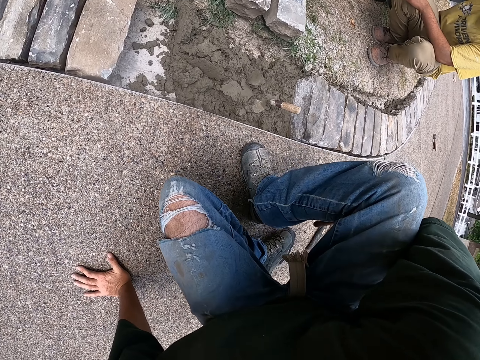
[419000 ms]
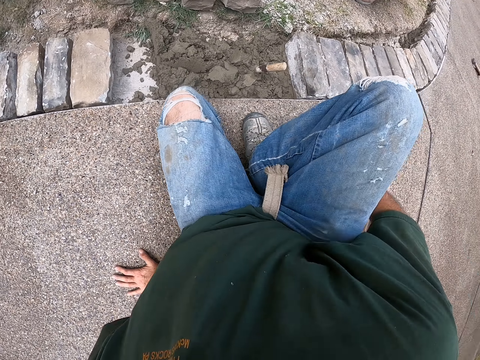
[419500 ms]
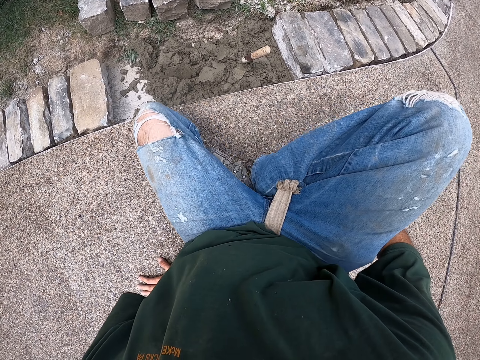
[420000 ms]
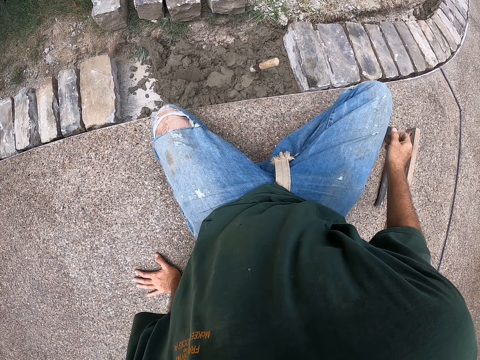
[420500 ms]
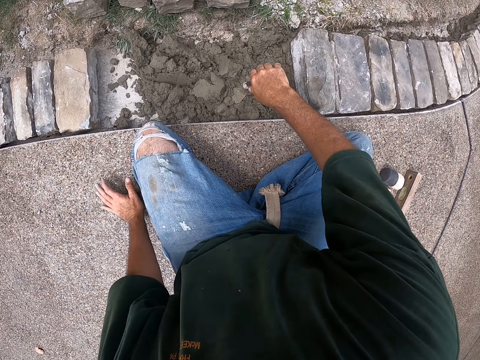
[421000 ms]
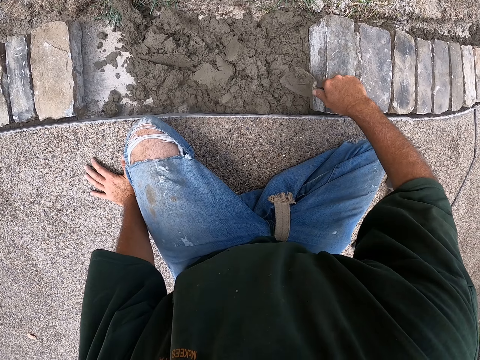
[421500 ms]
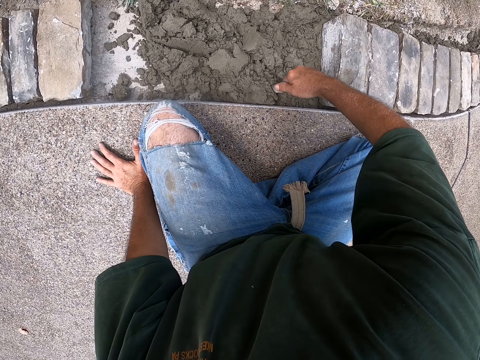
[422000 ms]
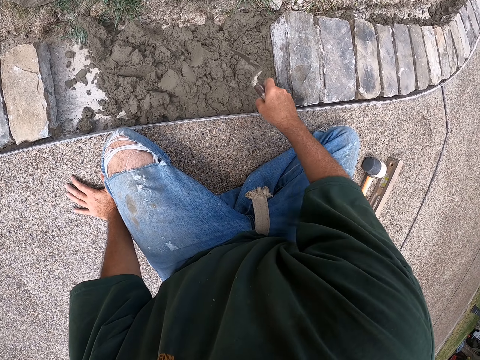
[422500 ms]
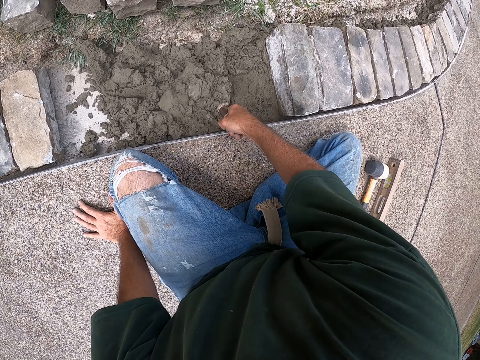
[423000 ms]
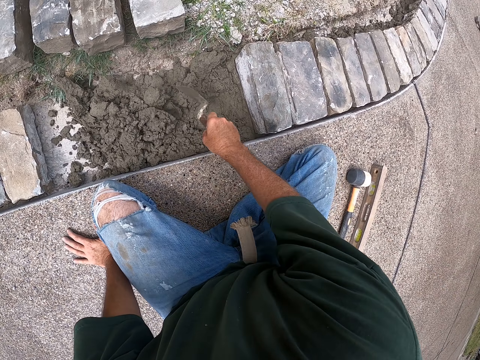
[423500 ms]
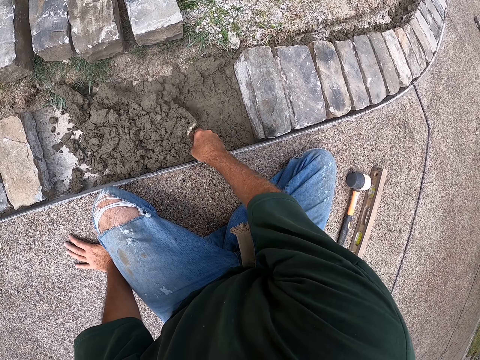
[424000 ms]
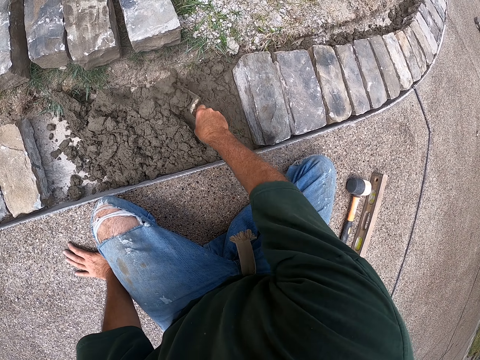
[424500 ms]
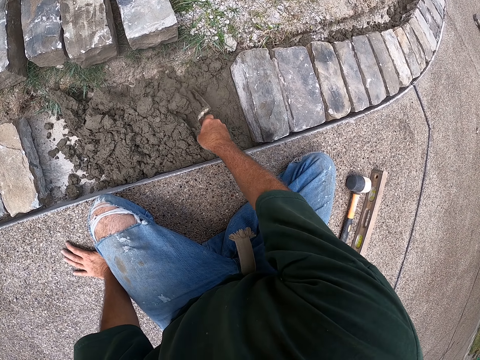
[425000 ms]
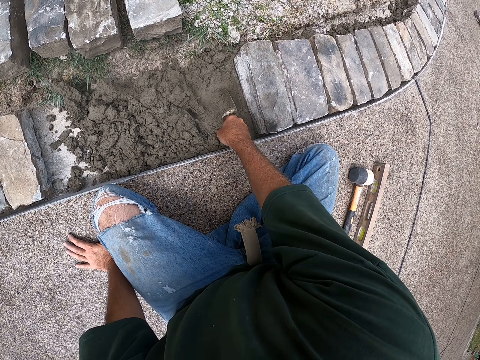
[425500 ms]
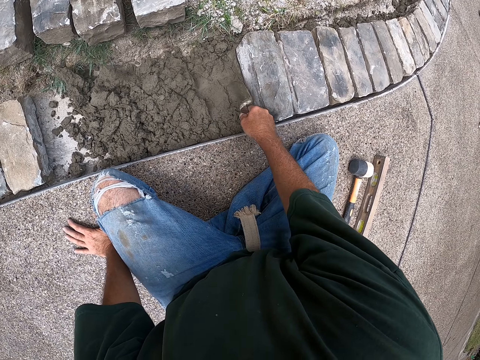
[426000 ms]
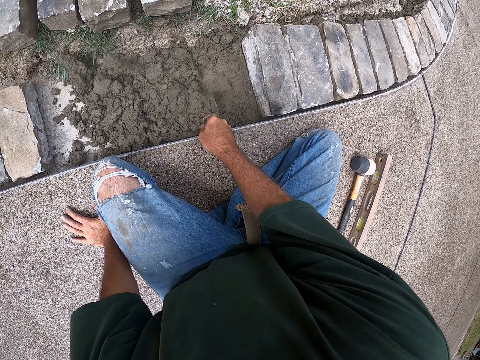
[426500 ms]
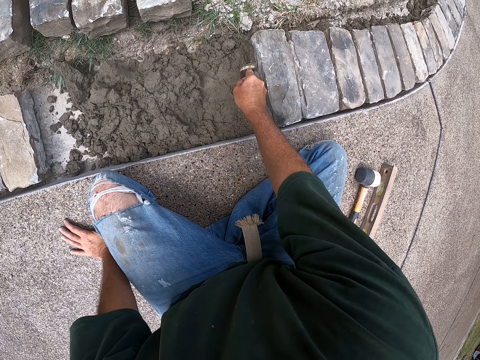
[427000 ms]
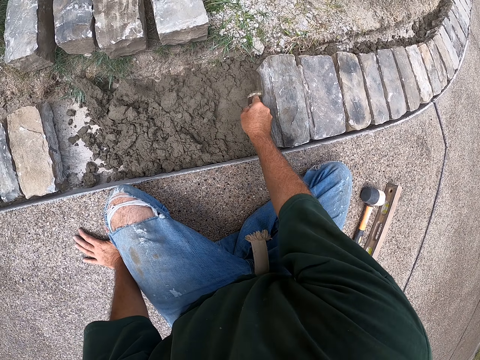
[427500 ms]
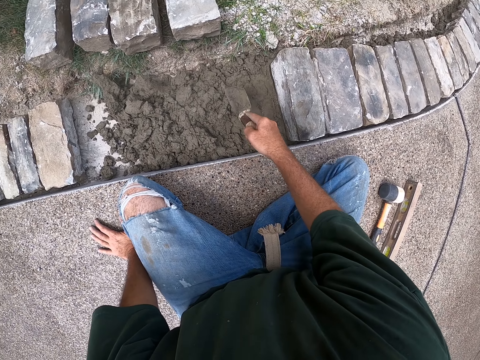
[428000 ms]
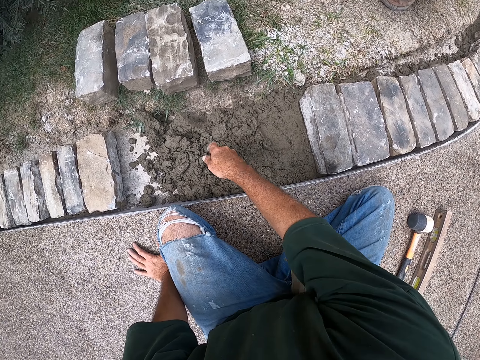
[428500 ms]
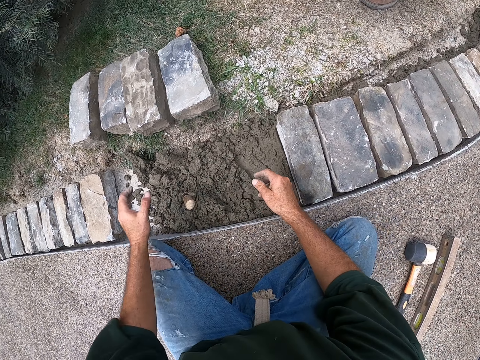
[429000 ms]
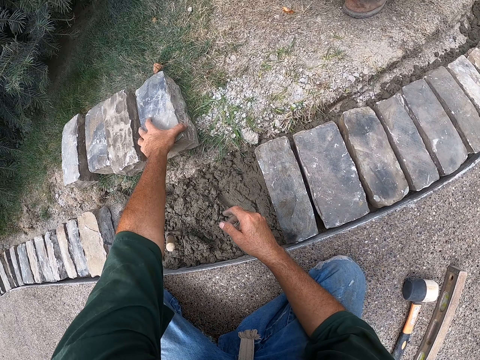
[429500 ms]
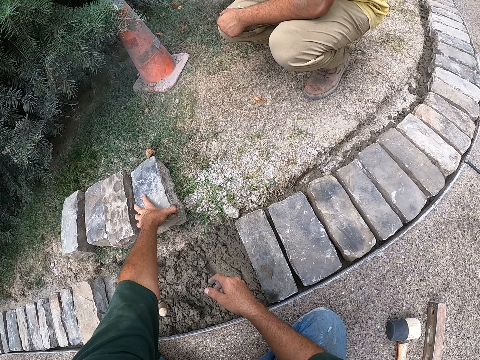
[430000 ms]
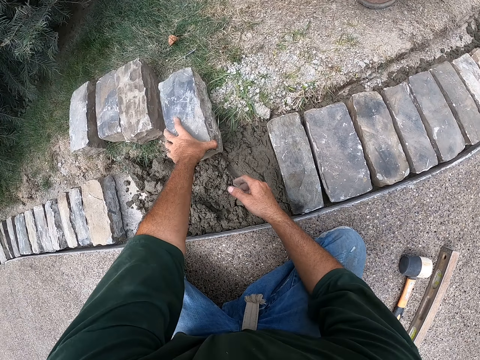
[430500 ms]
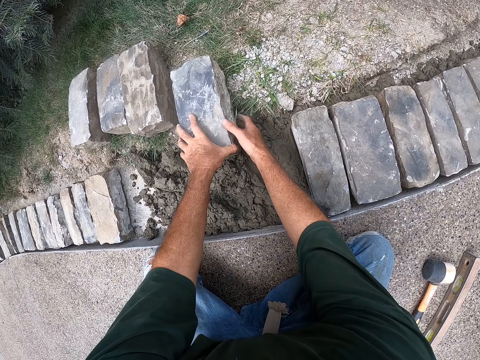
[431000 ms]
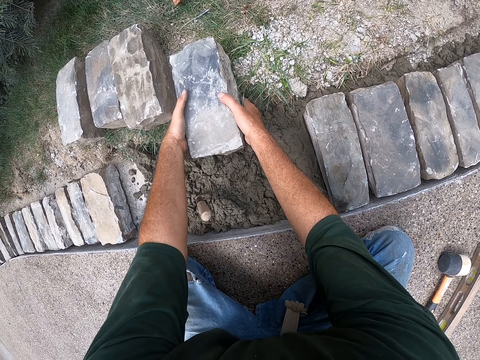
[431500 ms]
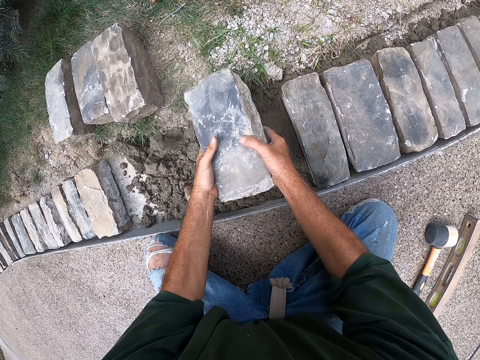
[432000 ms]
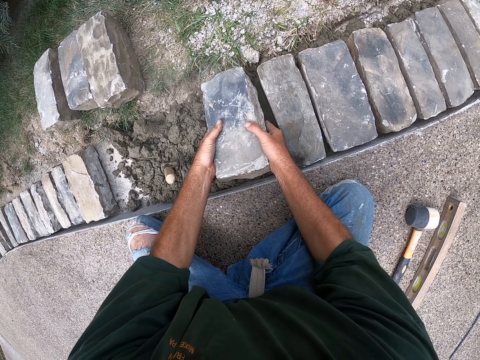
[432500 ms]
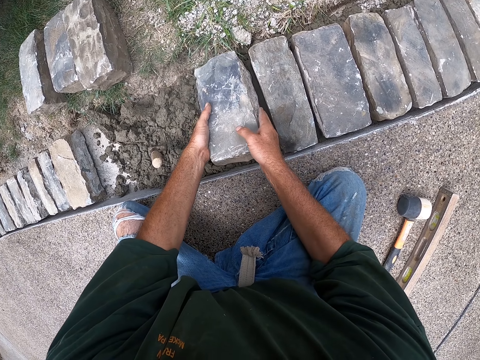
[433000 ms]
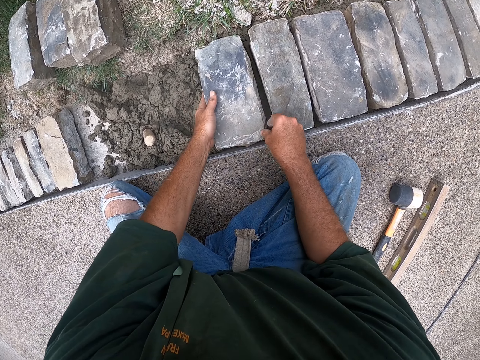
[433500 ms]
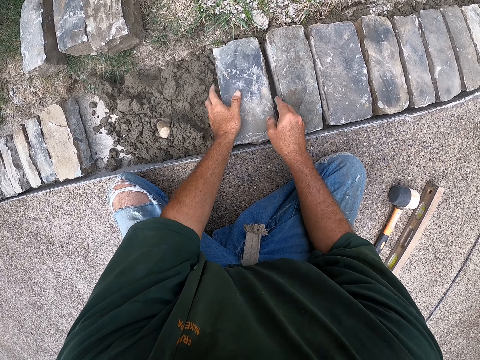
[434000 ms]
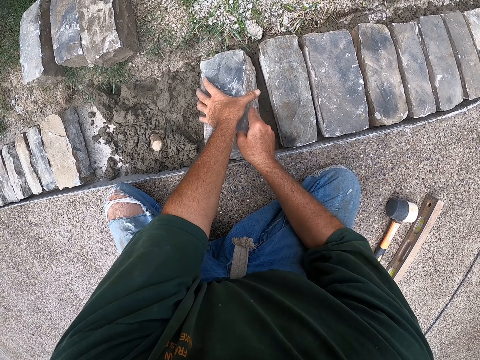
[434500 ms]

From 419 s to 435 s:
The camera wearer changes his posture. He moves to the side. He holds the trowel. He moves the concrete. He spreads cement with a scooper. He sticks the trowel in the concrete. He holds the brick. He squats beside the bricks. He lifts the brick. He puts down the brick.

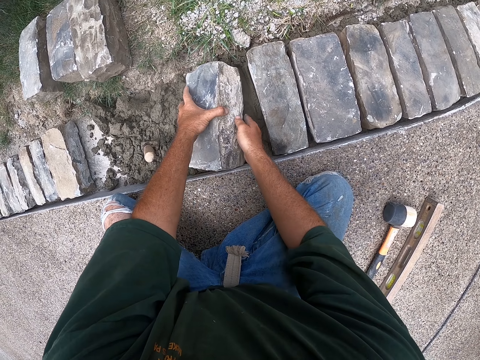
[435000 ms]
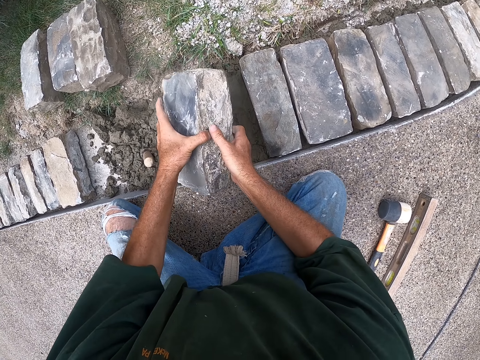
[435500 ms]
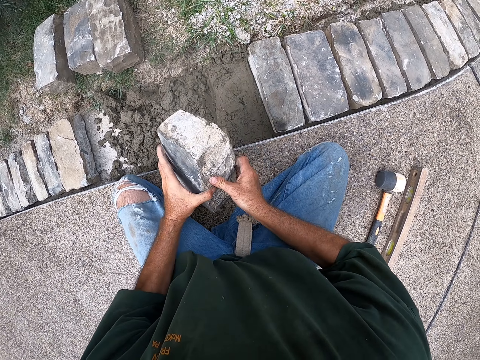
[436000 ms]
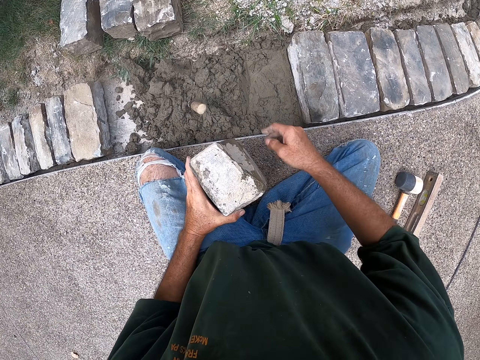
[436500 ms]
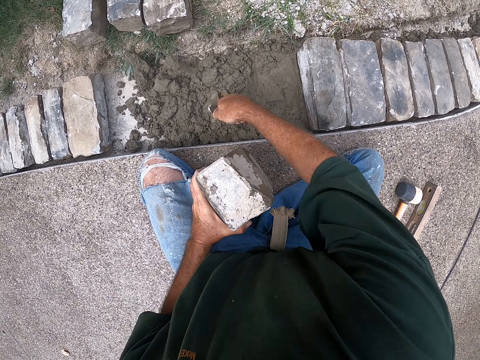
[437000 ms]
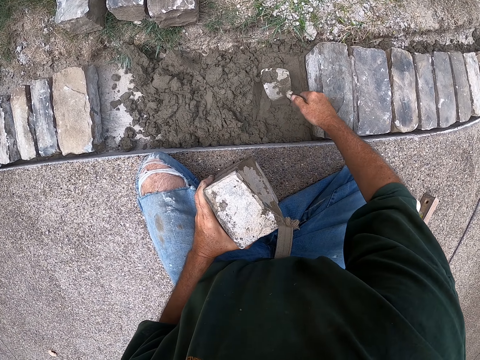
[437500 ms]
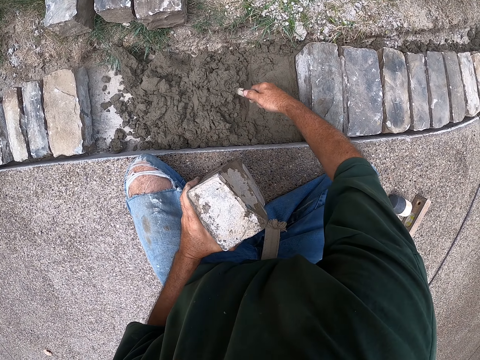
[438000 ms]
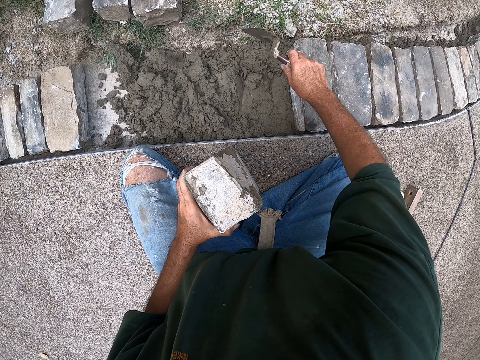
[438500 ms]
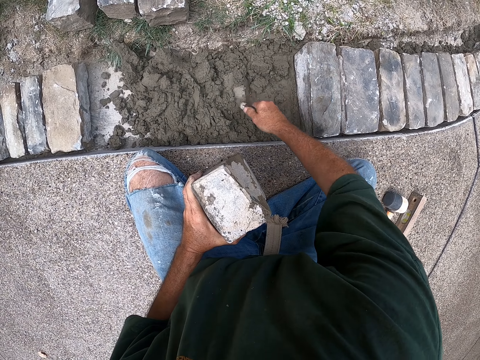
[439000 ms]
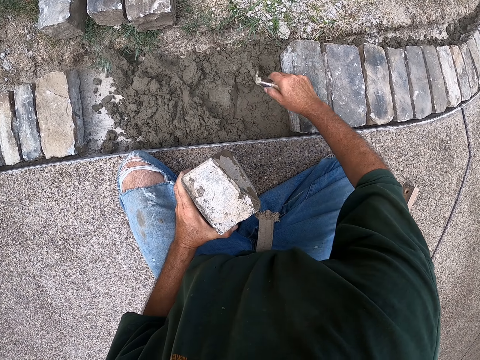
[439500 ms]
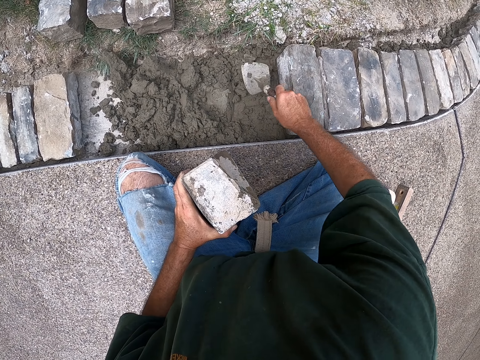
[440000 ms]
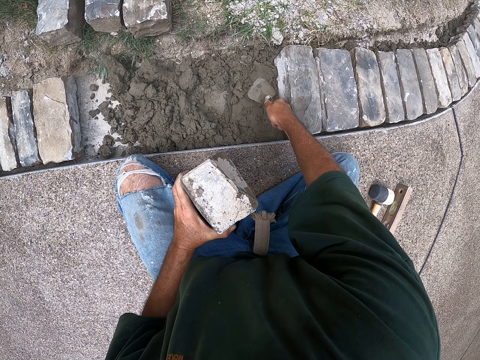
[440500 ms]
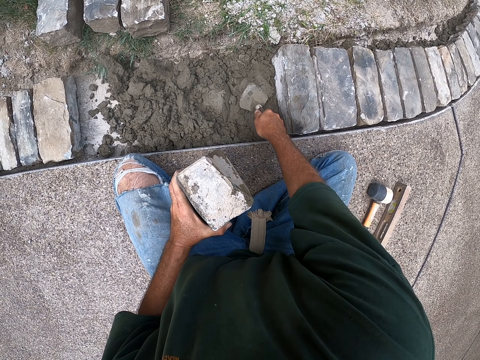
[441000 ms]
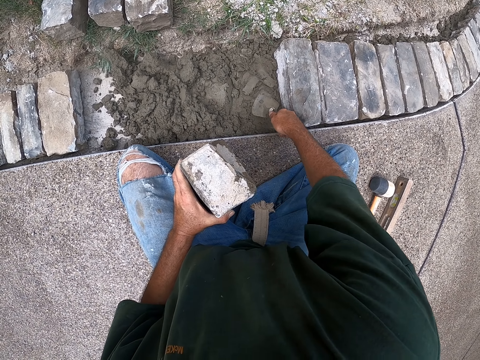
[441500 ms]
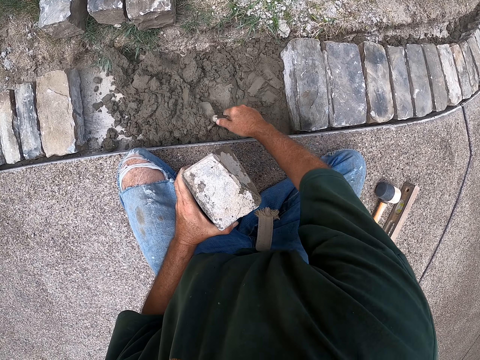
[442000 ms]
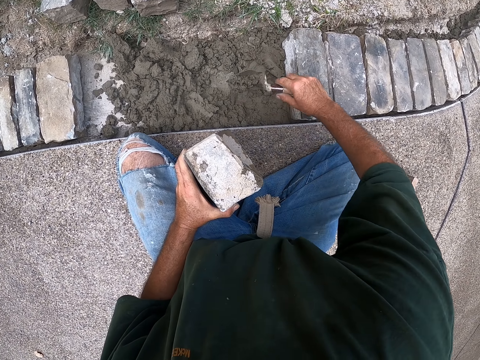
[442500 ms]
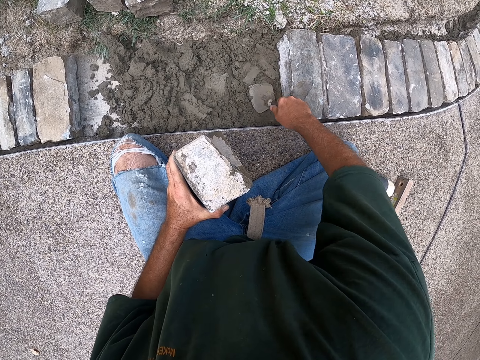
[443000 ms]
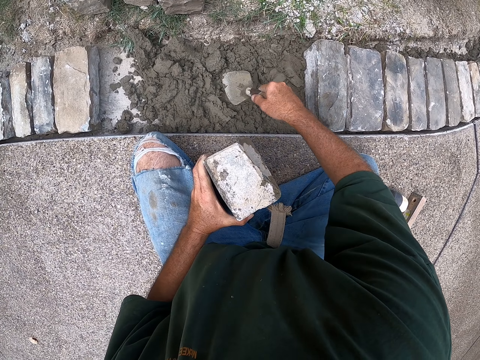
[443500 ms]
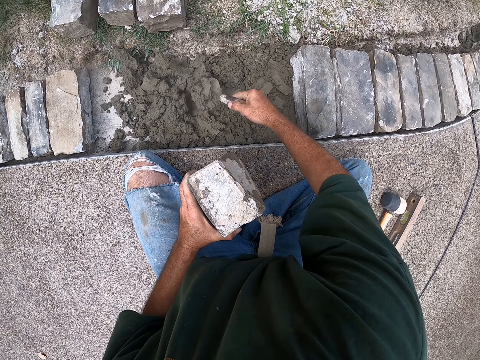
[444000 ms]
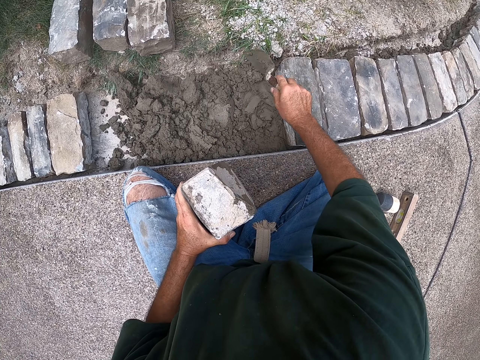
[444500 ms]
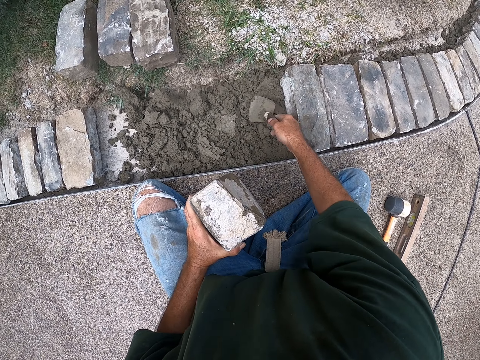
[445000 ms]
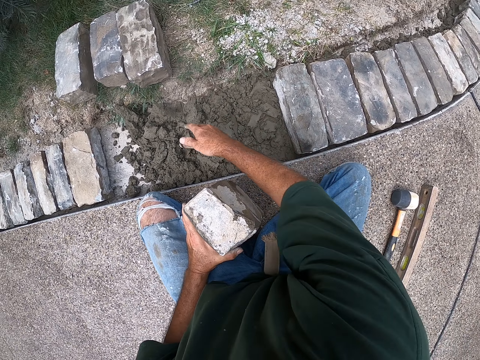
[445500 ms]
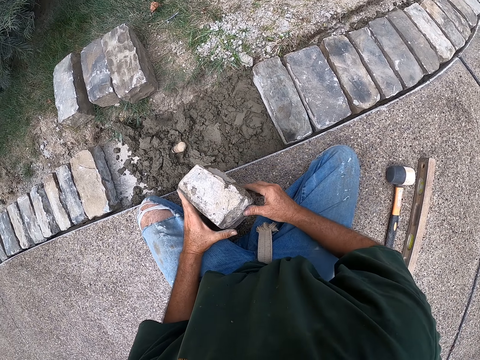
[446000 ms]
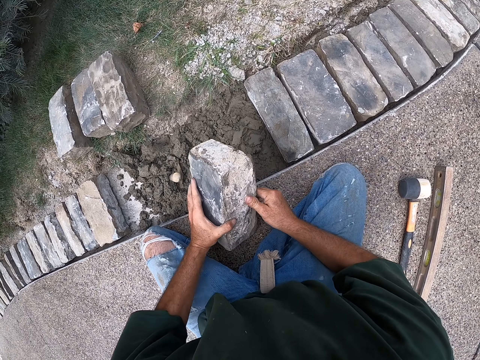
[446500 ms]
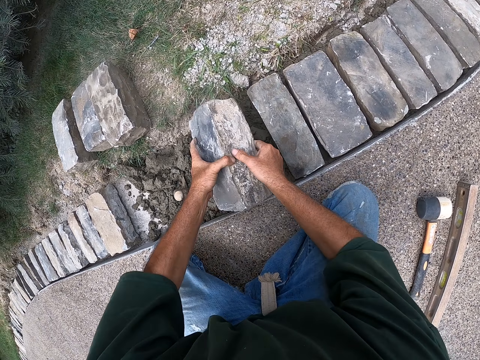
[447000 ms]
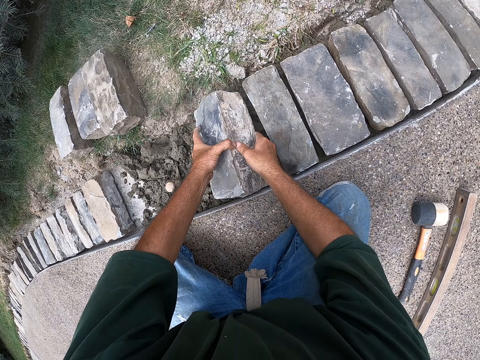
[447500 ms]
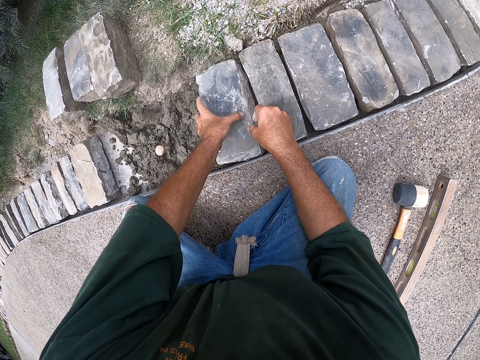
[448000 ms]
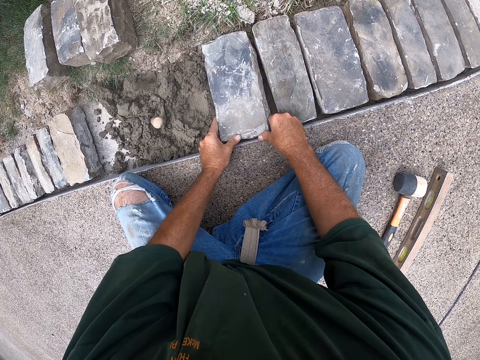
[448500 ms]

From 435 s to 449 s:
The camera wearer lifts the brick. They hold the brick. They hold the trowel. They scoop the concrete. They spread cement with a scooper. They pour the concrete and flatten the concrete. They stick the trowel in the concrete. They pour the concrete and flatten the concrete. They stick the trowel in the concrete. They put down the brick.
